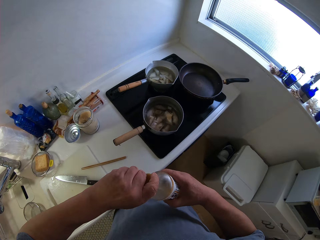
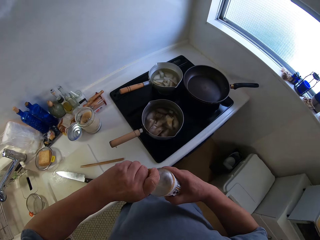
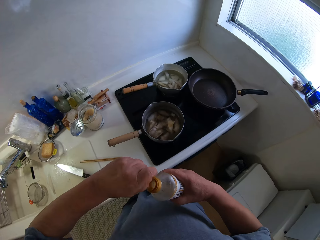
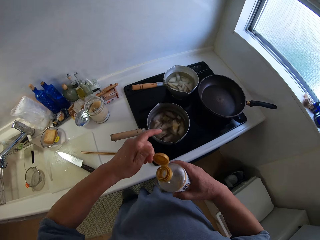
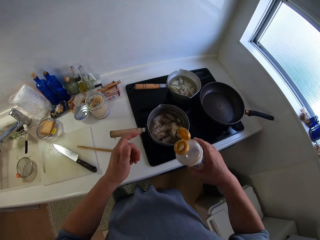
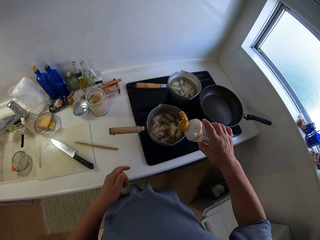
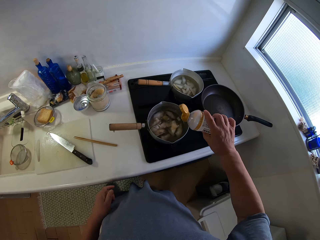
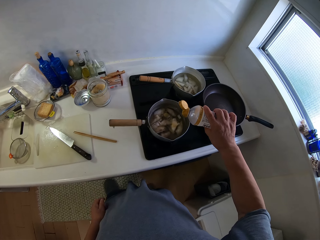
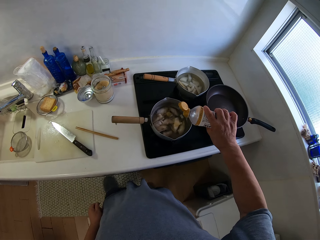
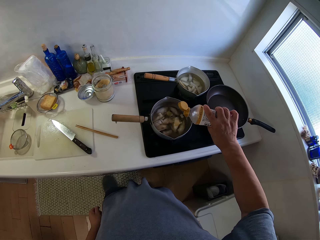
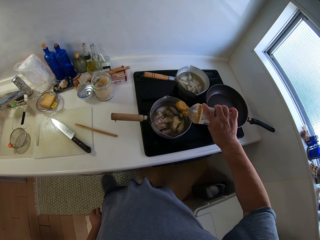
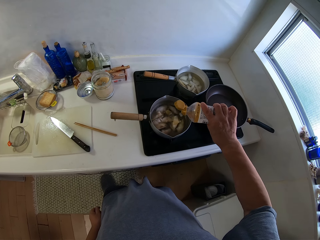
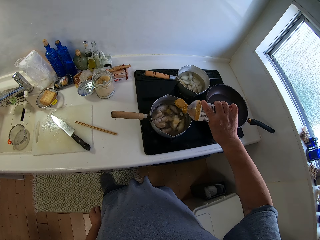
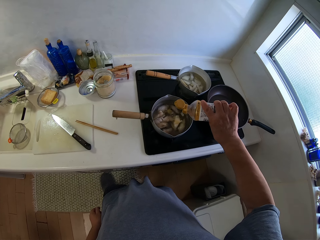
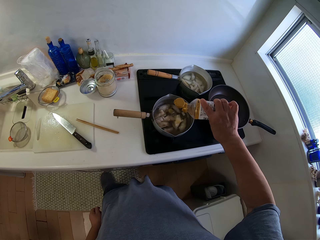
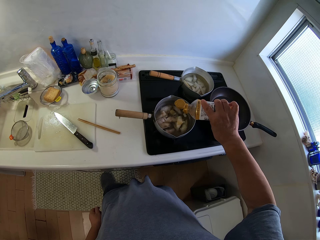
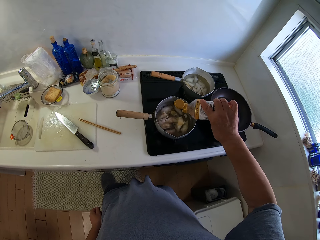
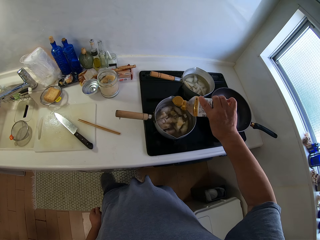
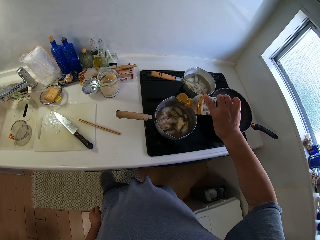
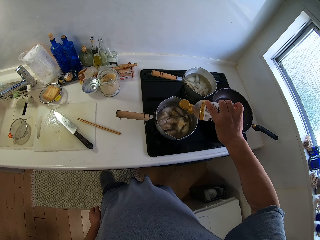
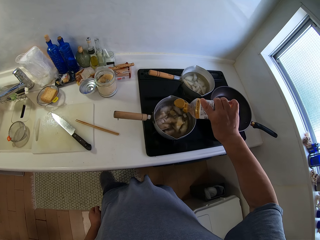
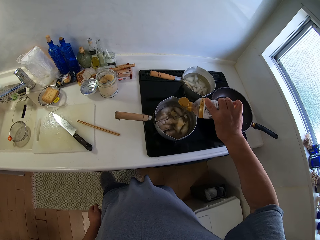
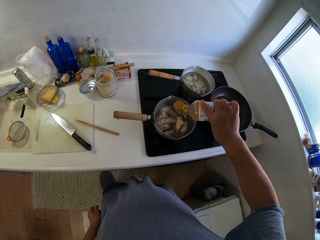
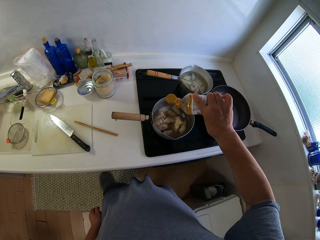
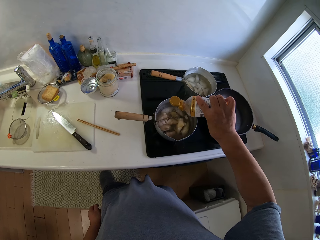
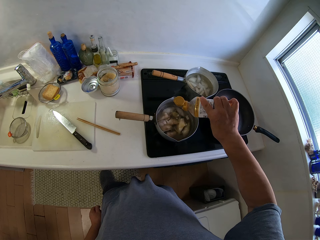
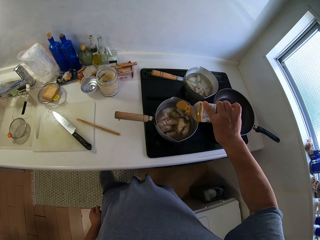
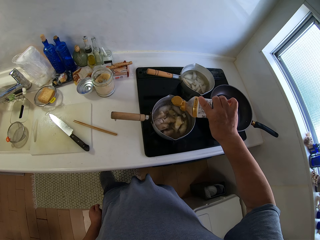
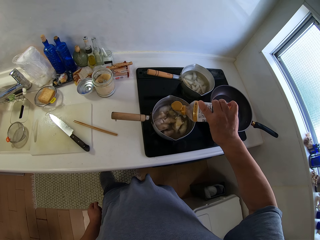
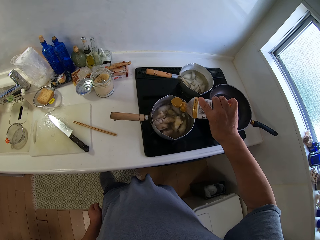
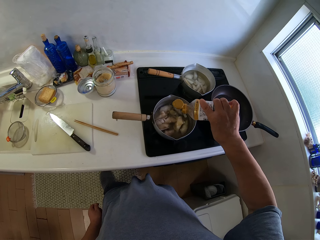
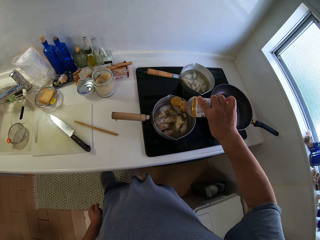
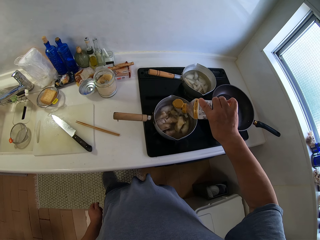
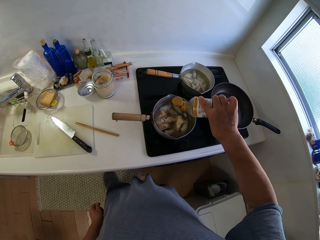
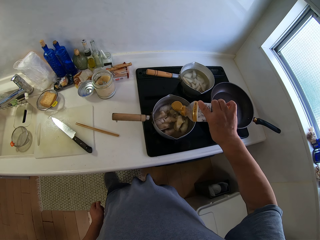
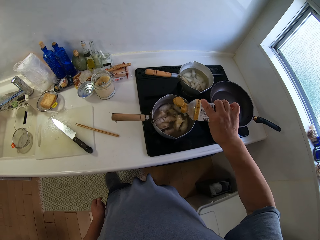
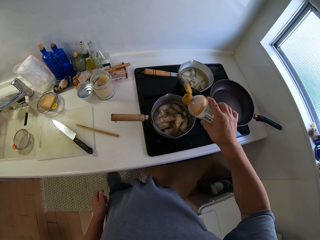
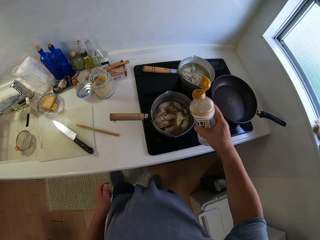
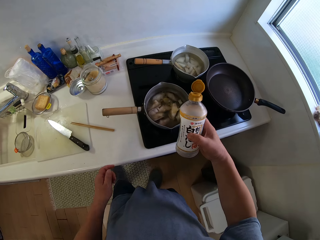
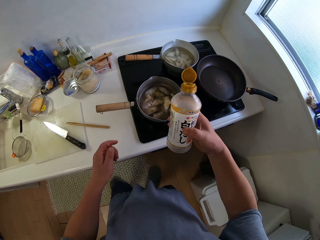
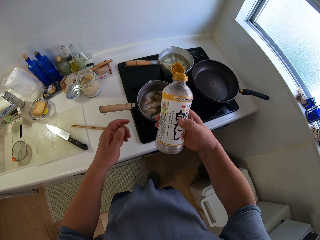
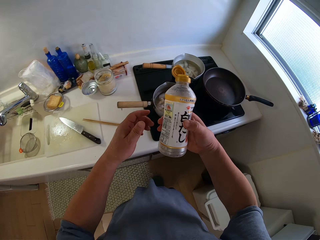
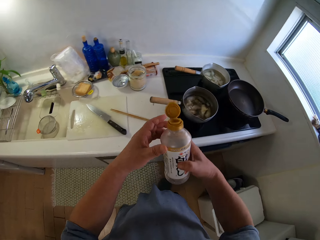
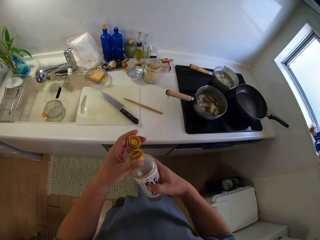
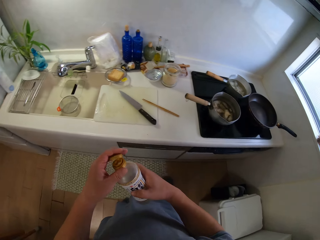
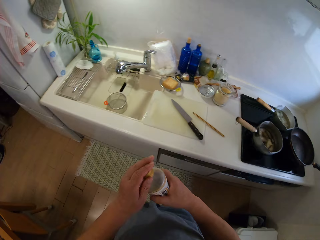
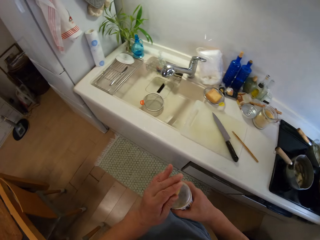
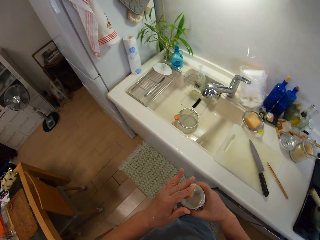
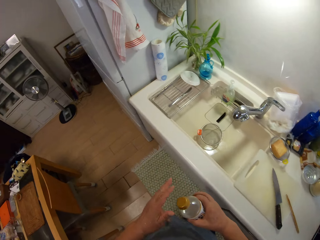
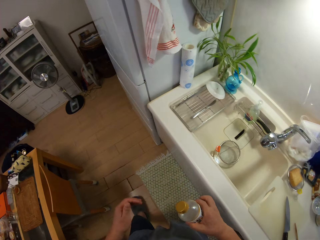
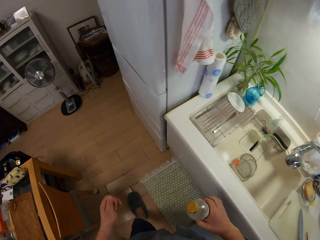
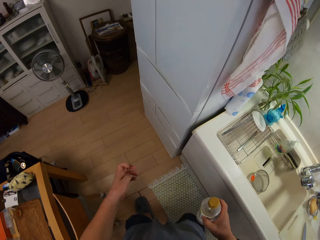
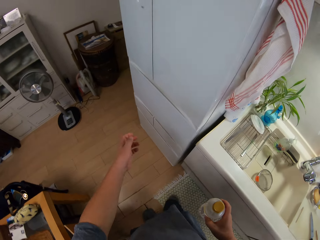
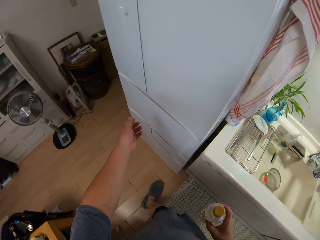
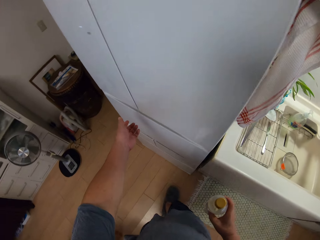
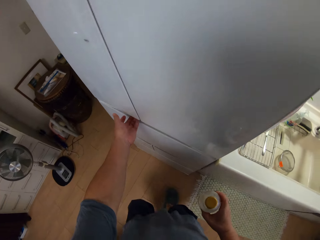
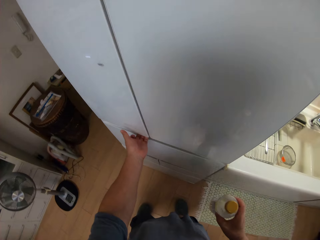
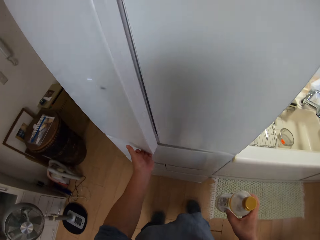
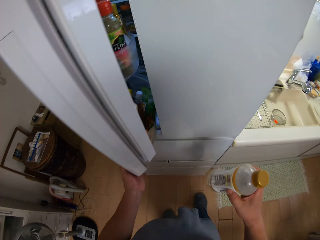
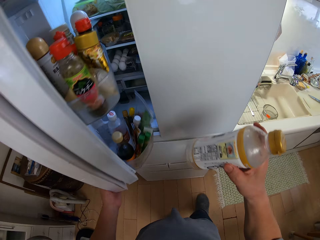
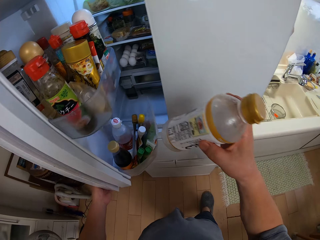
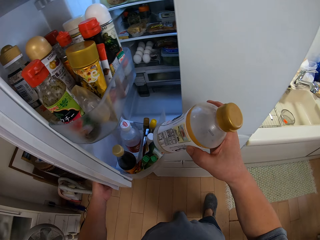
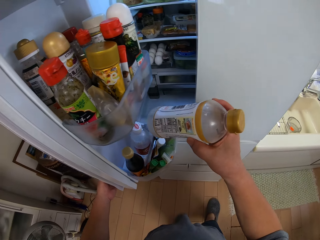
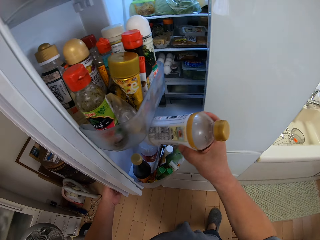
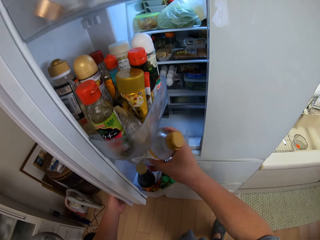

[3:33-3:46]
The camera wearer pours a liquid substance into the pot of yam. He holds the bottle. He covers the plastic bottle with his left hand. He walks. He opens the freezer with his left hand.

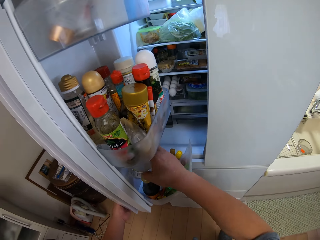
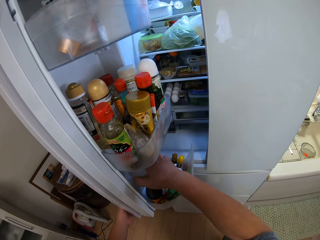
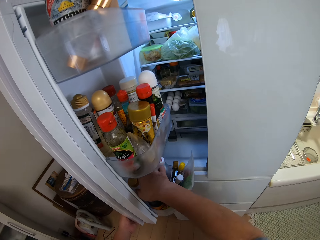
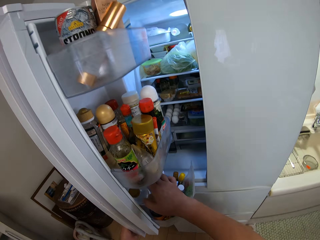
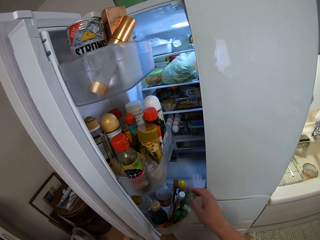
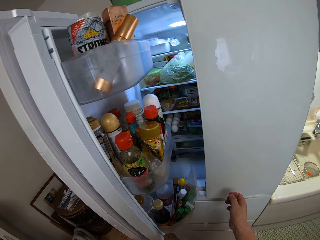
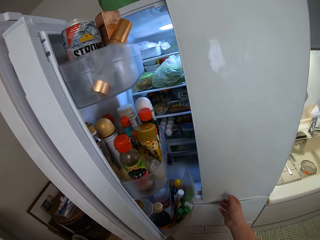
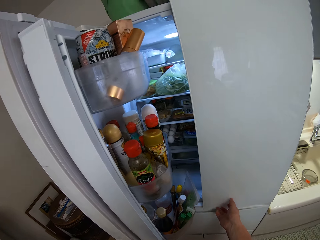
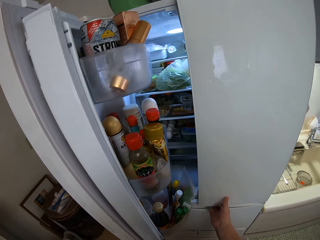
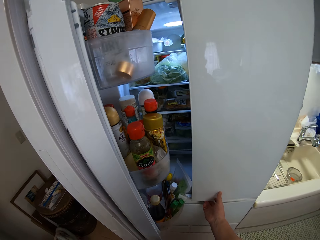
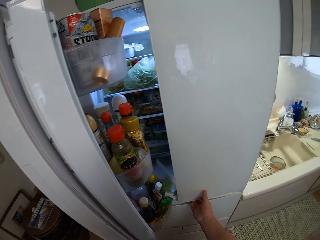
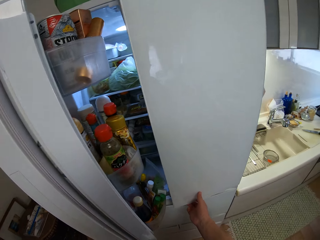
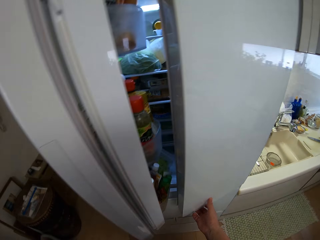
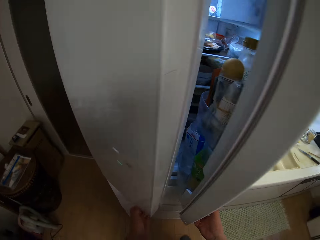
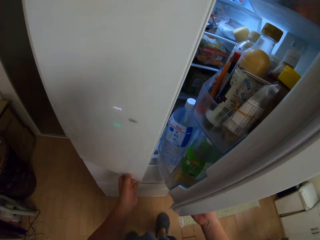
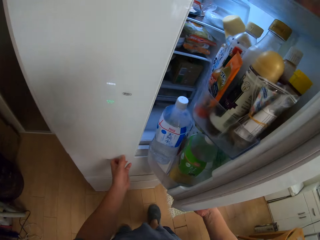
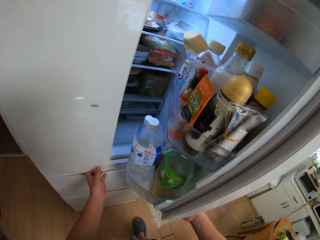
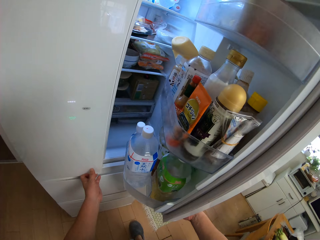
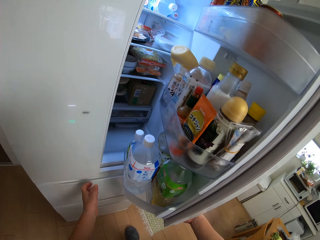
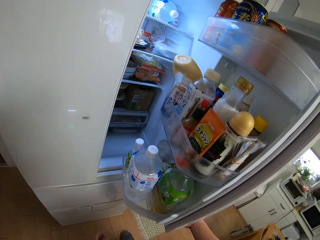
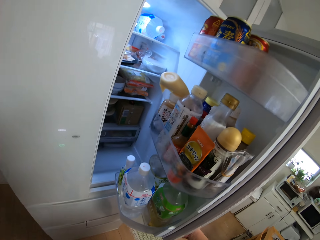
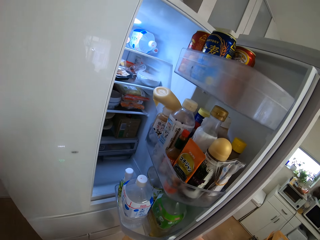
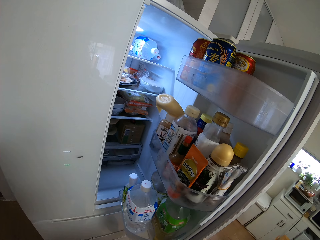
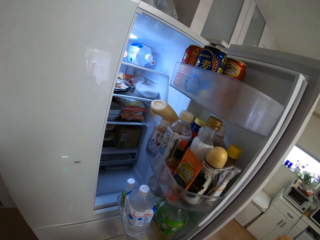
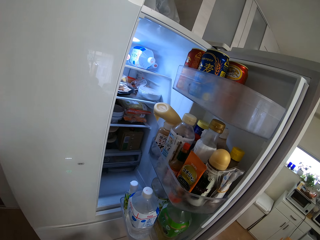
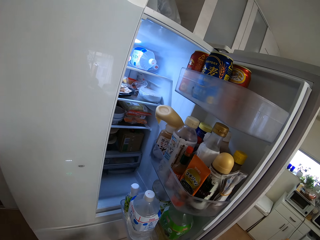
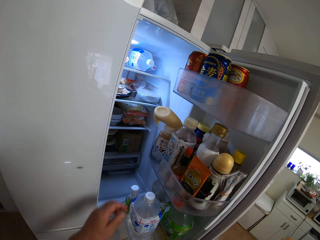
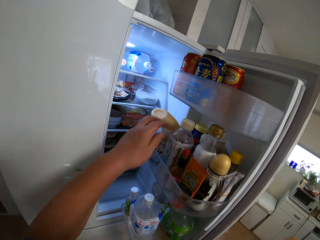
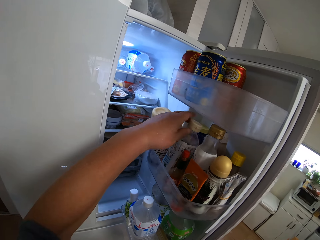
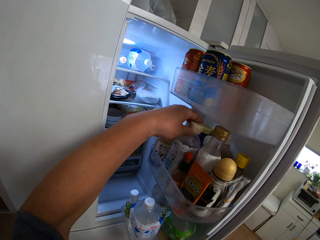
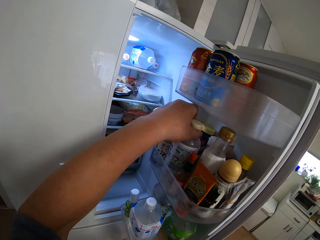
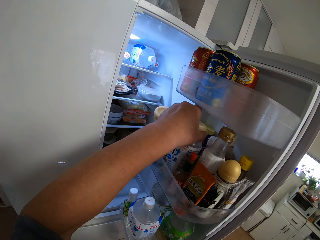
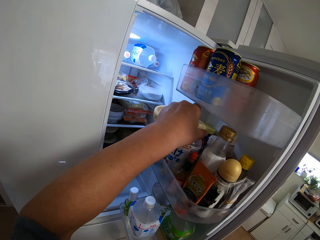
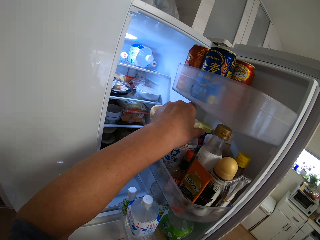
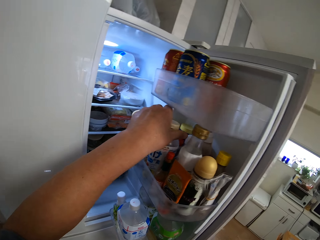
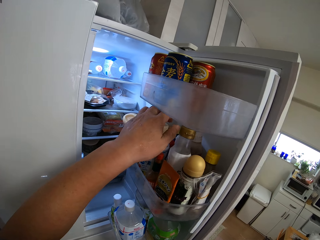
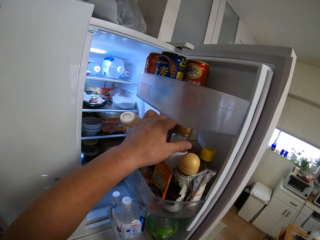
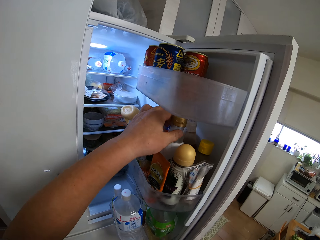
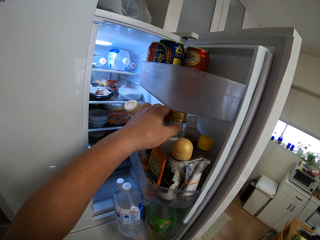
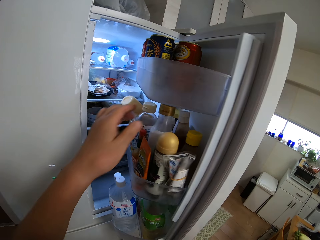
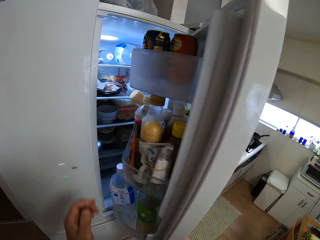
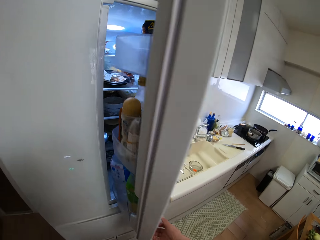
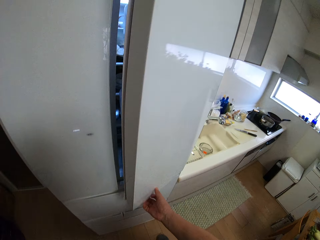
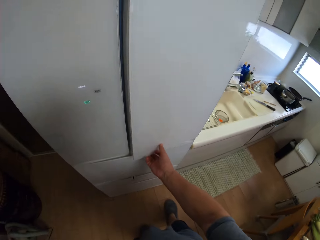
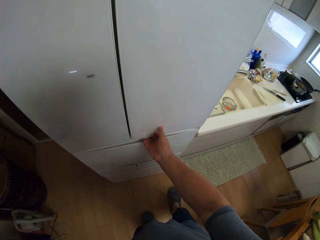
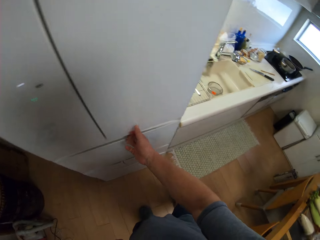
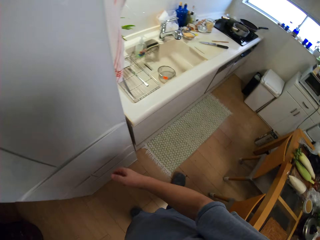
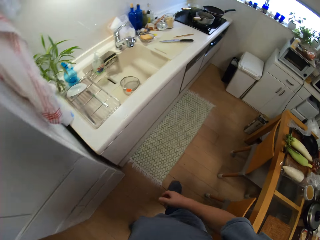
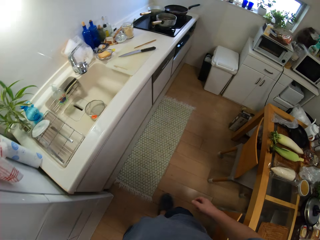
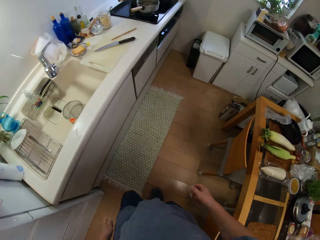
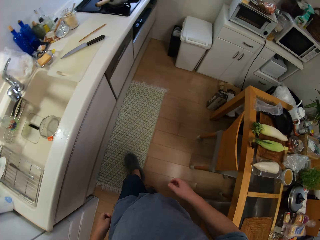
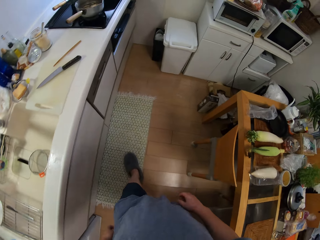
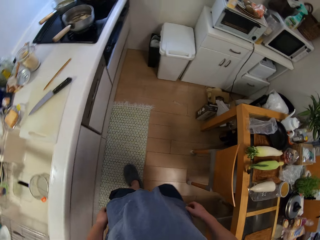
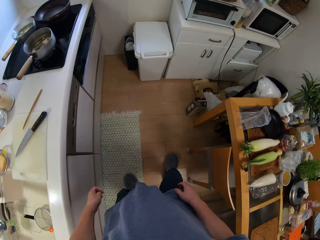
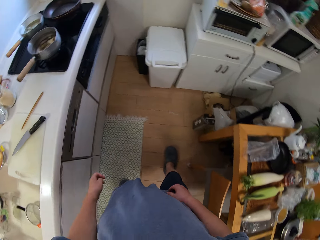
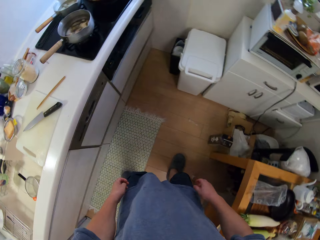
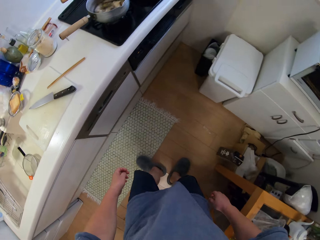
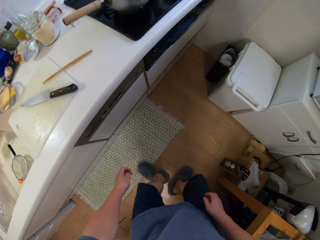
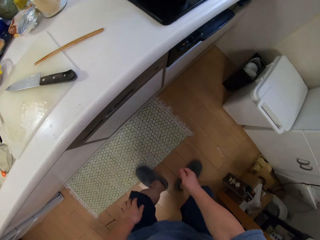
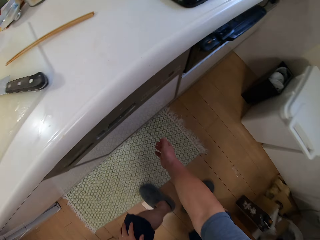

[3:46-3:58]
The camera wearer drops the plastic bottle in the freezer or fridge. He closes one side of the fridge, opens the other side of the fridge, and turns the bottles in the fridge. He closes the freezer with his right hand. He walks.
